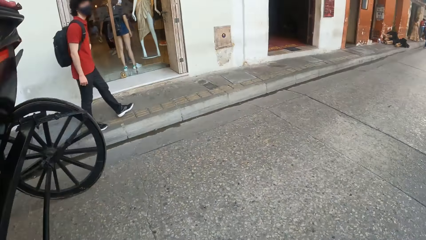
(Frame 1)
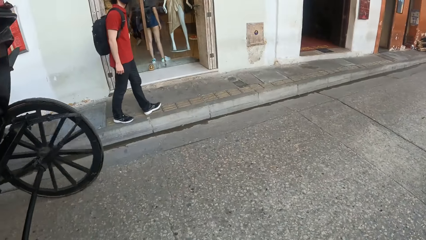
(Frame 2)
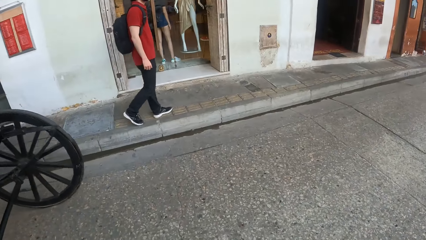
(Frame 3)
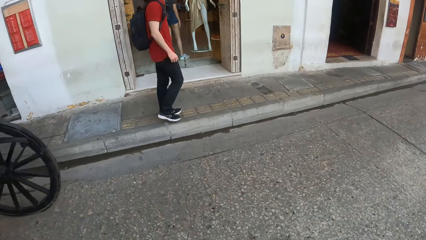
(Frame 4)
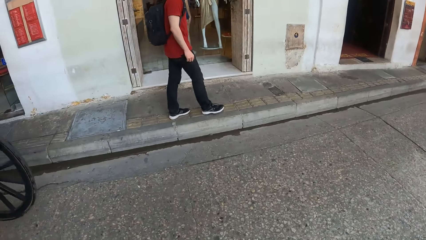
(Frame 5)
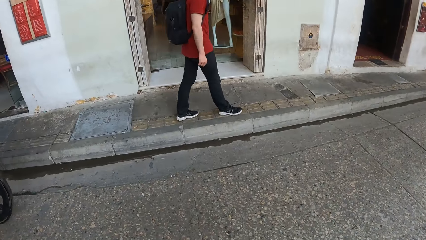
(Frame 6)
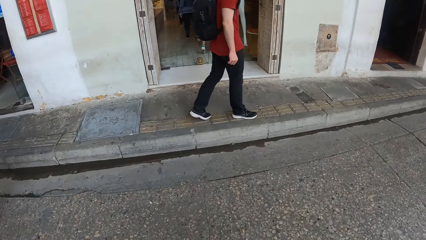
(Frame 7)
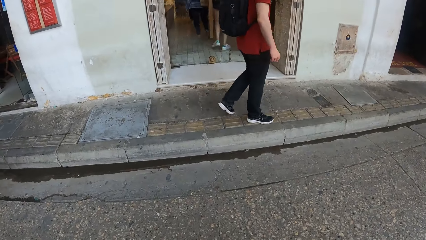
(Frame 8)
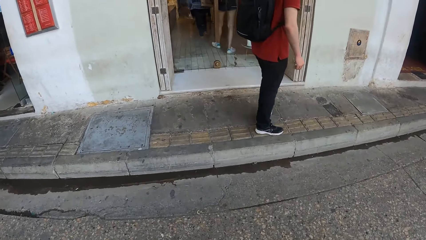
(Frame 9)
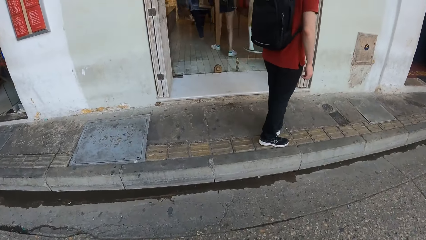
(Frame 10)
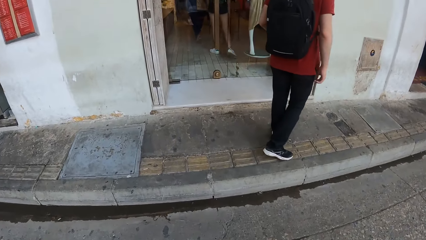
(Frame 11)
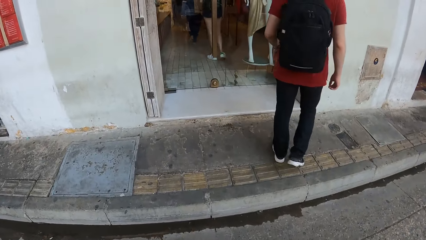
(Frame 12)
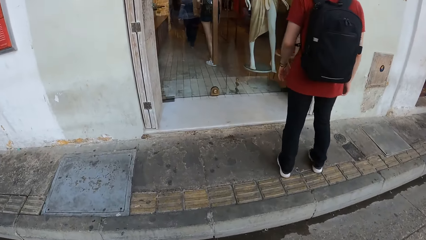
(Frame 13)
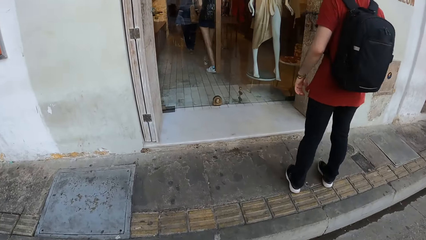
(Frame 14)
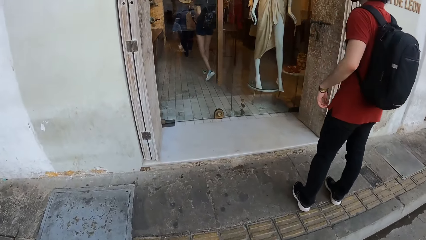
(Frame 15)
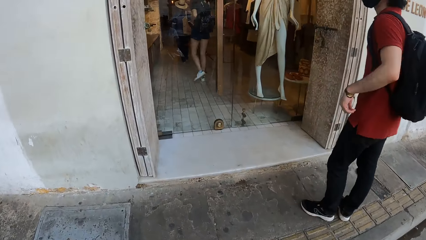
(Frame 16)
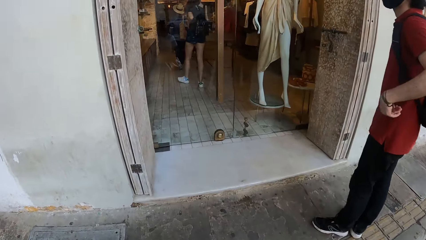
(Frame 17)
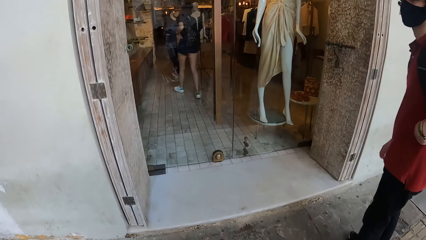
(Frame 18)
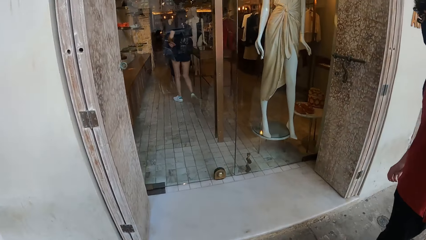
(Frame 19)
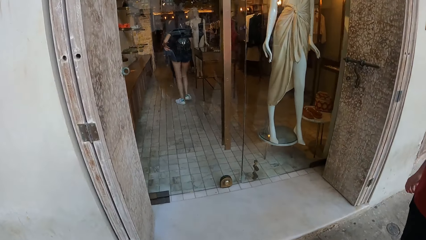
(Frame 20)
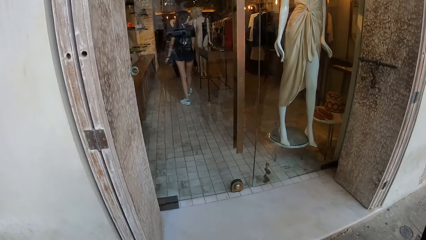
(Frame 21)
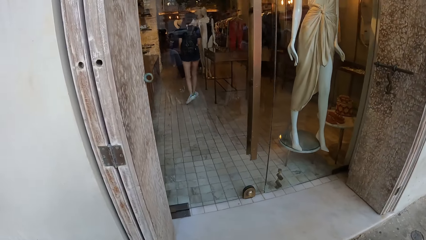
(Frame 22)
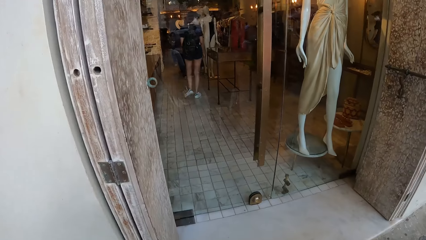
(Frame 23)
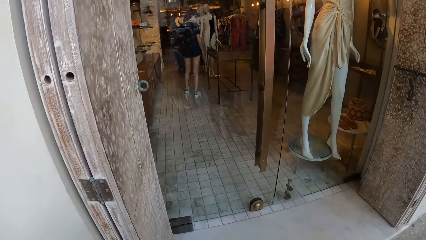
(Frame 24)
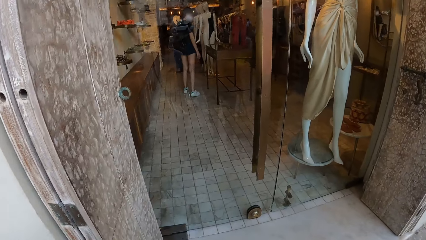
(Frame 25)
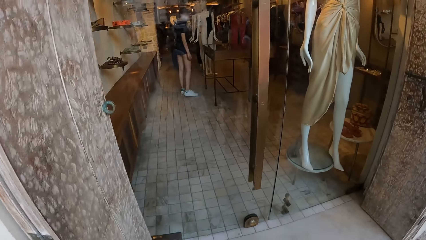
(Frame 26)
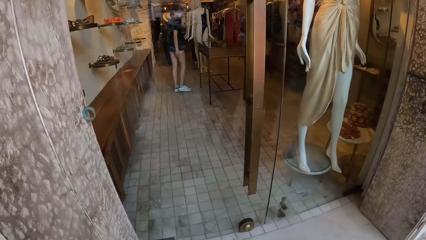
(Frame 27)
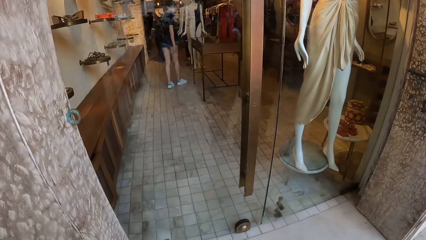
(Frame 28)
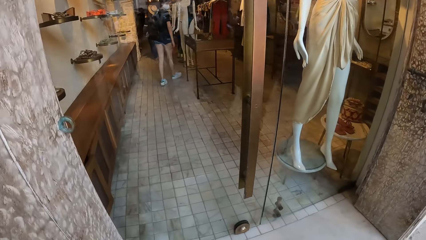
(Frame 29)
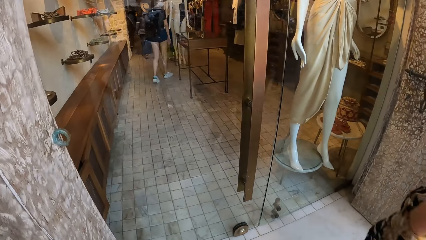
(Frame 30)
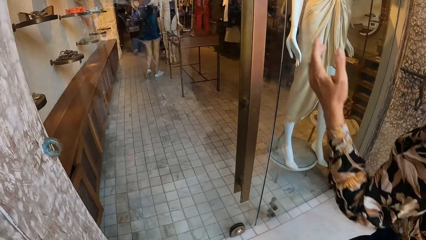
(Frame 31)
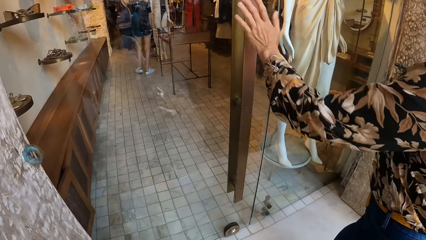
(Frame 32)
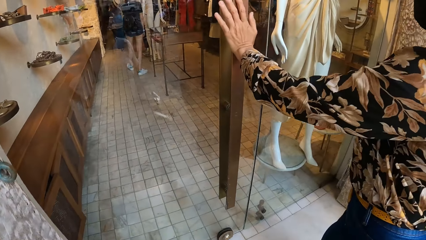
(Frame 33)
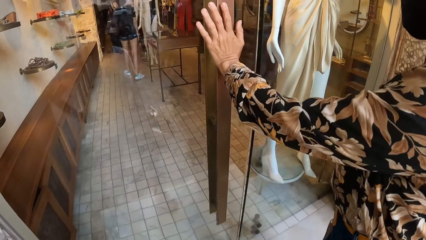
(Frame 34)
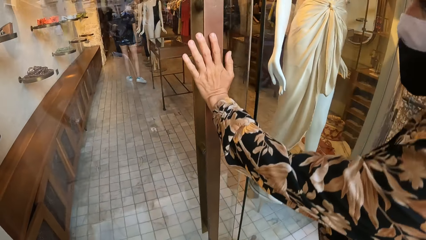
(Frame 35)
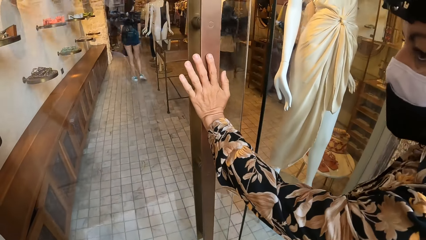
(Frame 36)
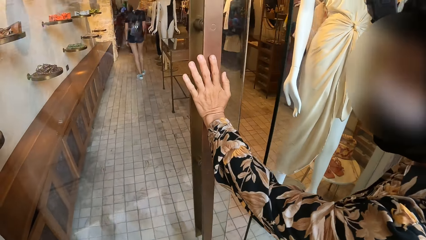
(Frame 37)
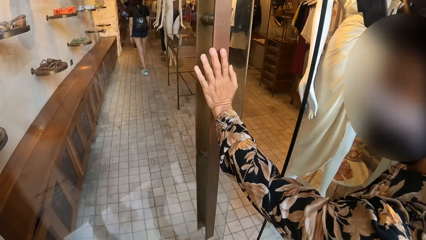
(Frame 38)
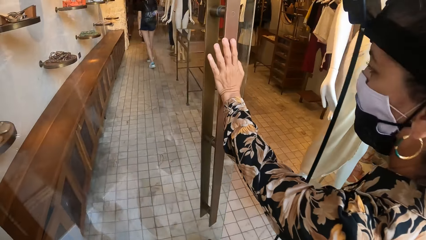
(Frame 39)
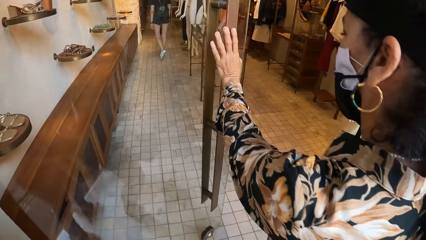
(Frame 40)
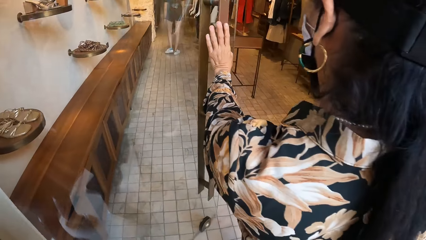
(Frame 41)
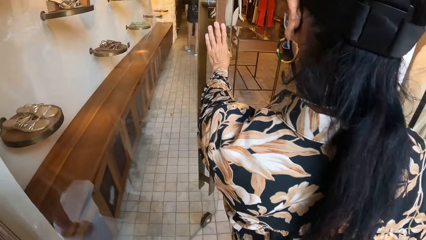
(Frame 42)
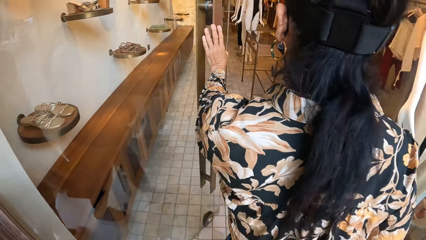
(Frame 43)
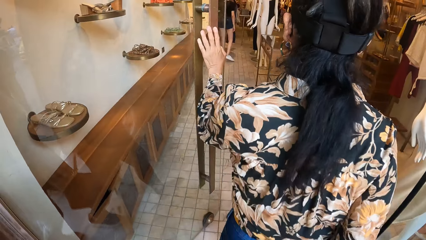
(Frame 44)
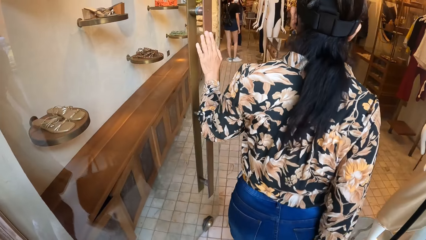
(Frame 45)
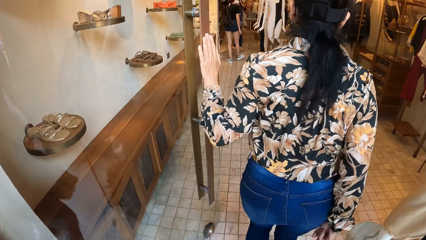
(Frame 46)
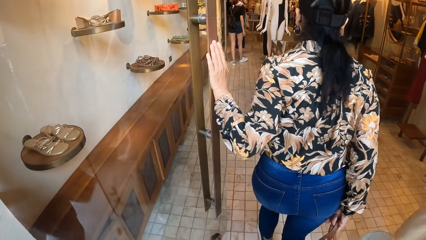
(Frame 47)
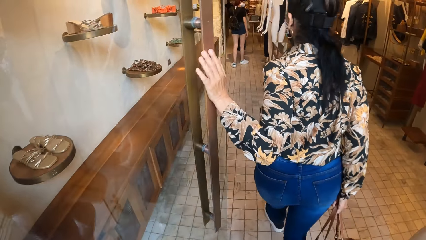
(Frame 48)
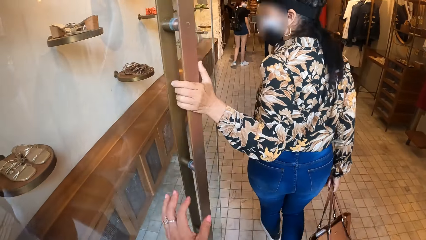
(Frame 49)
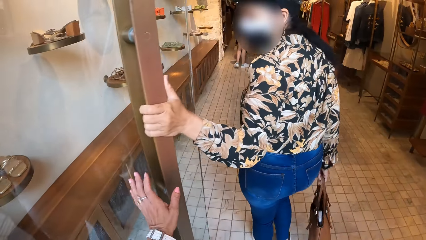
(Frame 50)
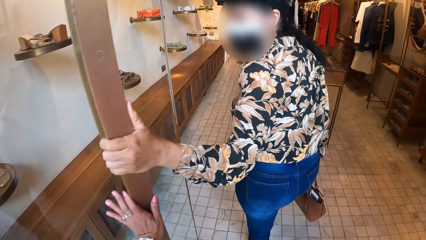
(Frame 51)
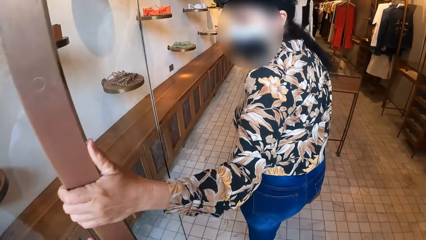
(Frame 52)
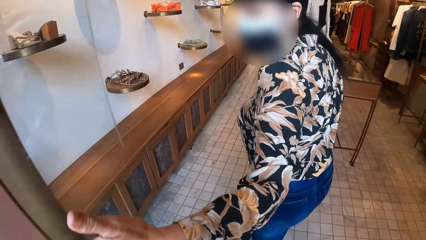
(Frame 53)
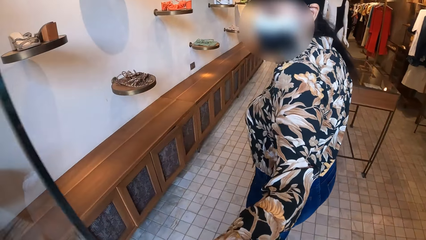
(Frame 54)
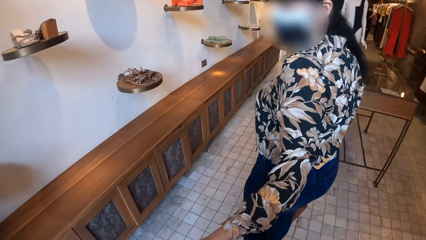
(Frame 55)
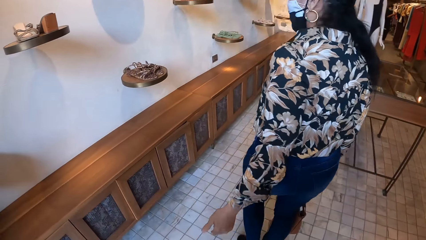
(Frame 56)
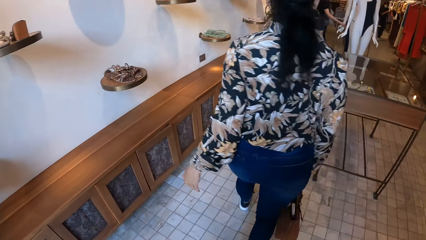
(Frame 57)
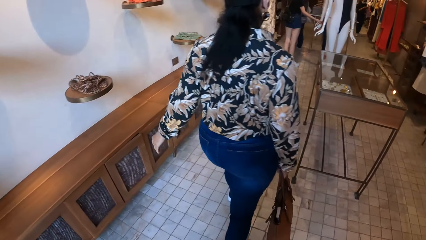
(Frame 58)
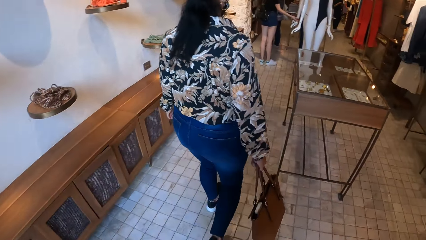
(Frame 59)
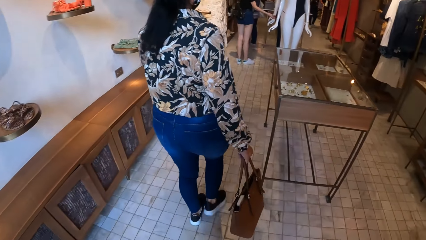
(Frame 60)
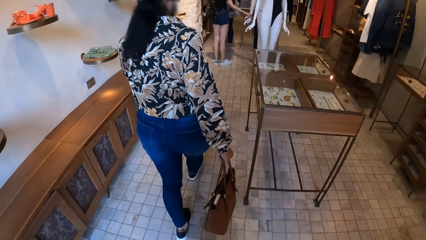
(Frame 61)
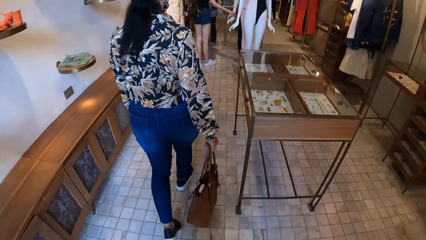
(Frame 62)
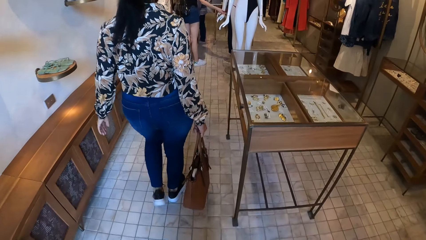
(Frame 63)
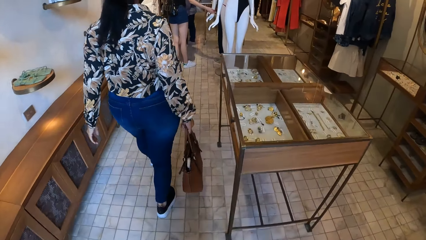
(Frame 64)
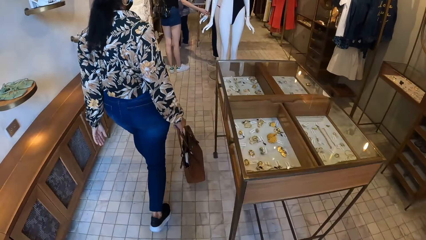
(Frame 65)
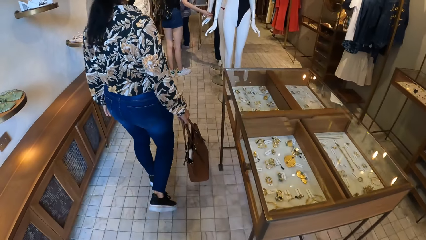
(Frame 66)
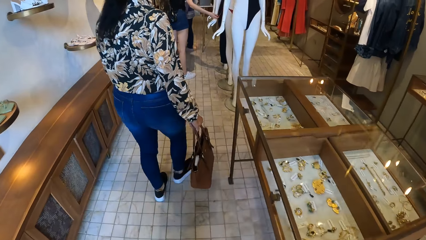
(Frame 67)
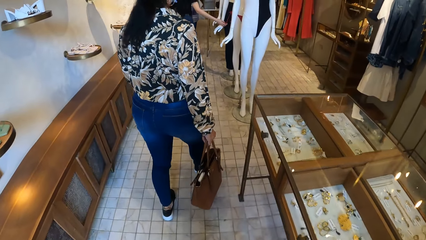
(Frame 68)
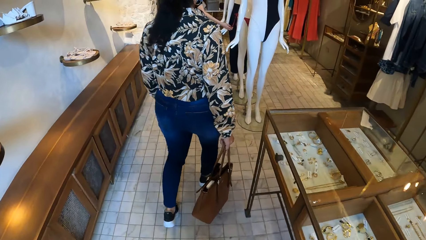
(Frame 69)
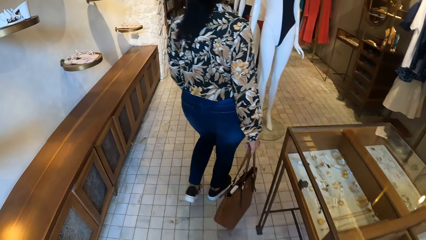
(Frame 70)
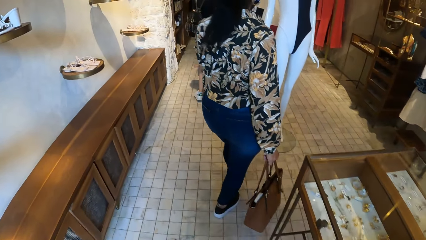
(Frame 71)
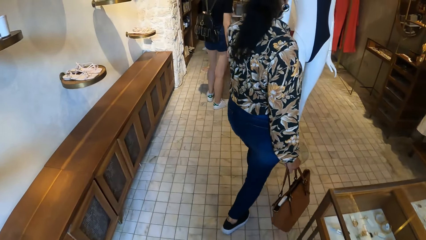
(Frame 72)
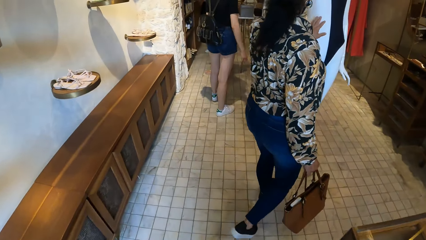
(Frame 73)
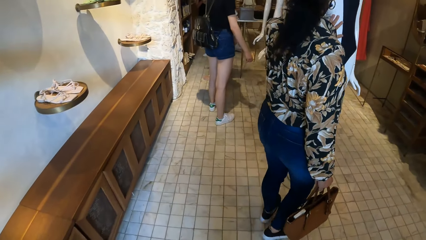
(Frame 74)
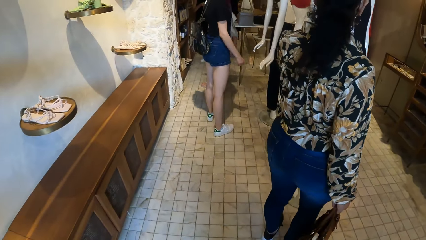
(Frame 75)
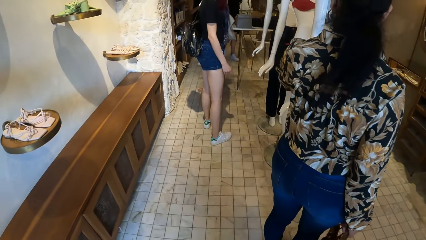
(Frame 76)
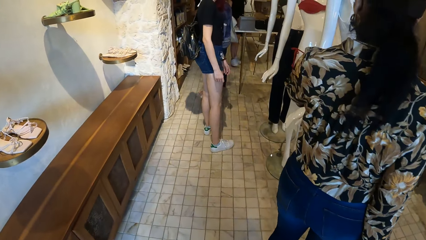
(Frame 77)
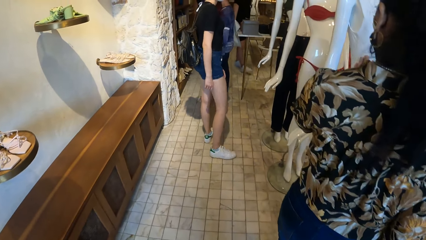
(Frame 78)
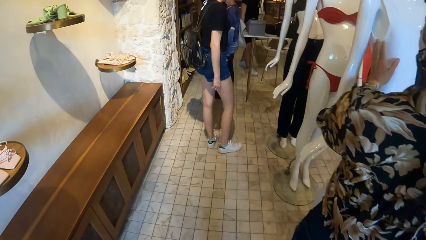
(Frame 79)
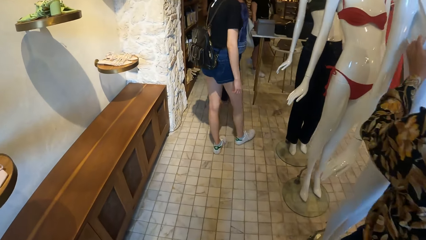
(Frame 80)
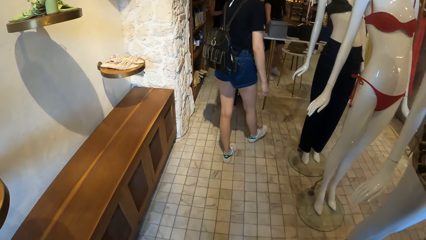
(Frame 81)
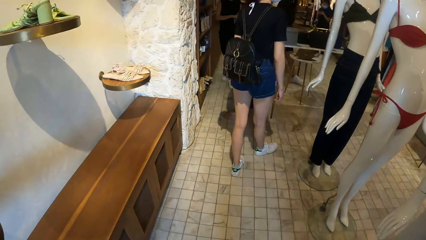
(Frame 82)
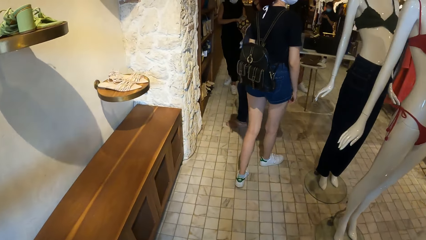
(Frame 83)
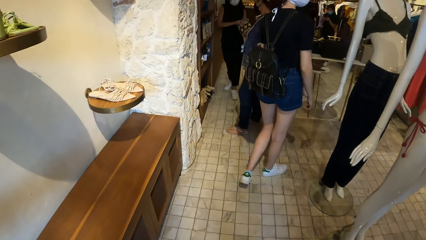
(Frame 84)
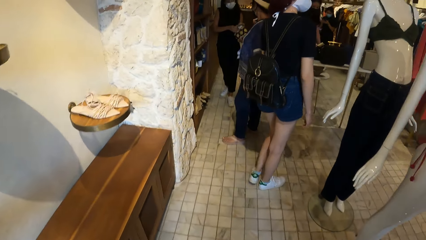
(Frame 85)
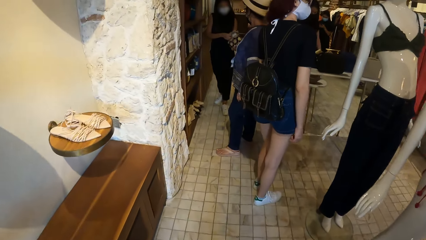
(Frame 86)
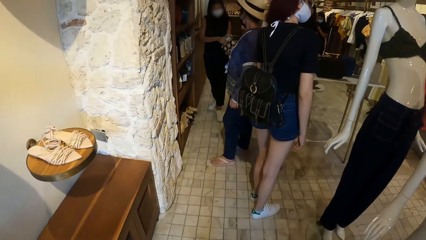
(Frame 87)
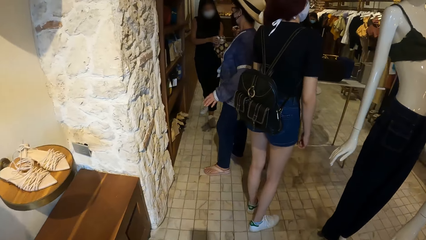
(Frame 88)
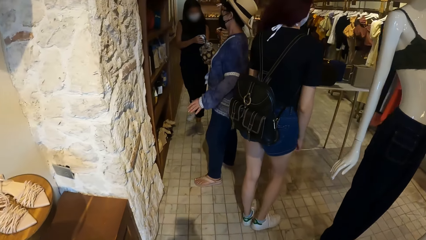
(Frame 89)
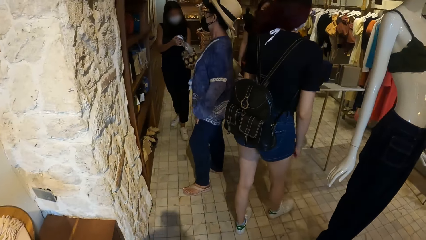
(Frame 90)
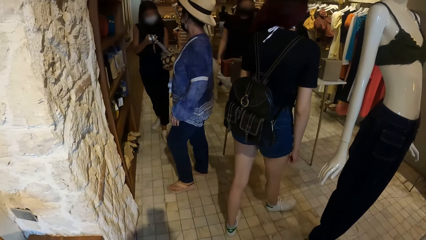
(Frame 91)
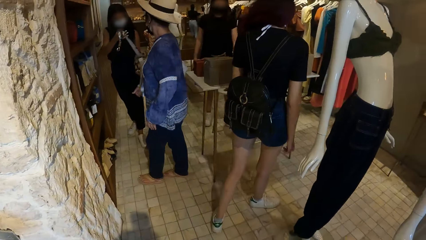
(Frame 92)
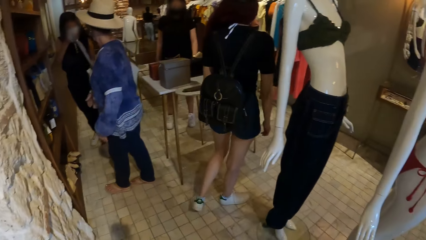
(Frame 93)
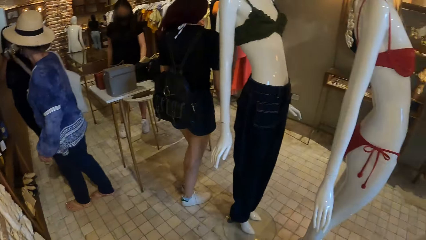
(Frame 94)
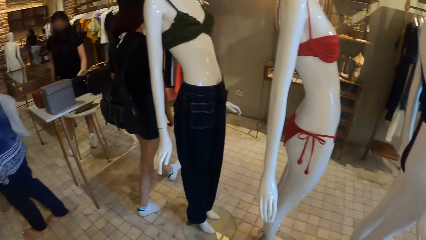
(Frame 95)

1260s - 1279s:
The camera wearer crosses the road. A person opens the door. The person pushes the door. The camera wearer touches the door. They push the door. They enter into a store. They walk around the store. The person touches a dummy. The camera wearer moves around the shop.
